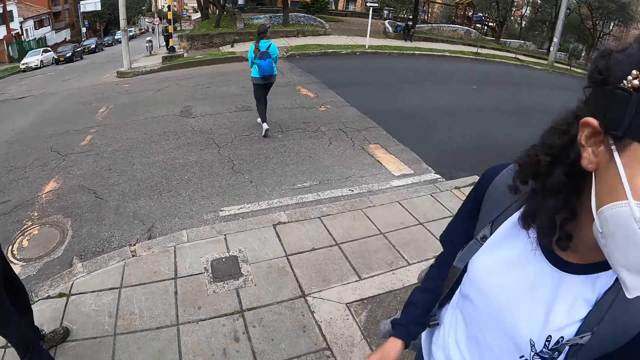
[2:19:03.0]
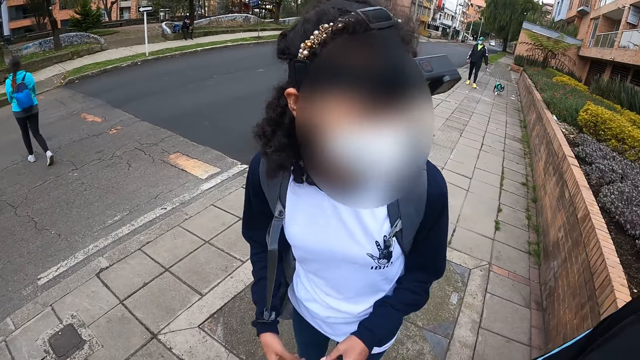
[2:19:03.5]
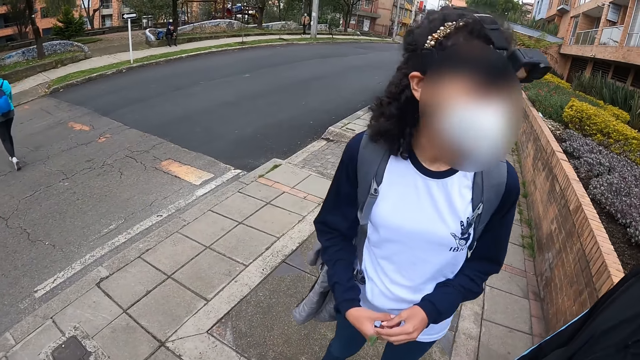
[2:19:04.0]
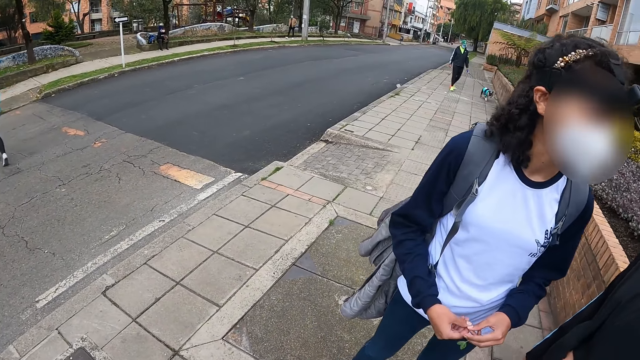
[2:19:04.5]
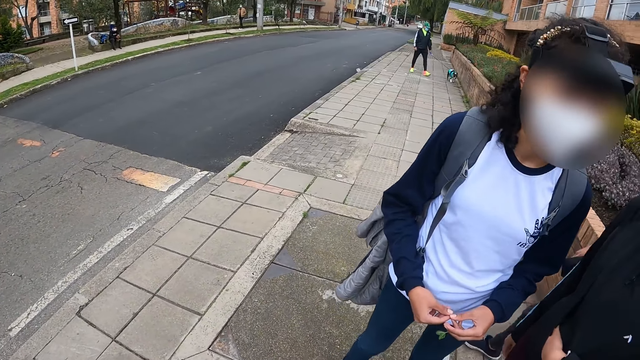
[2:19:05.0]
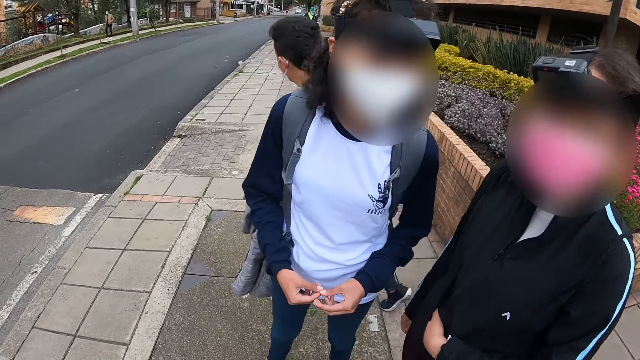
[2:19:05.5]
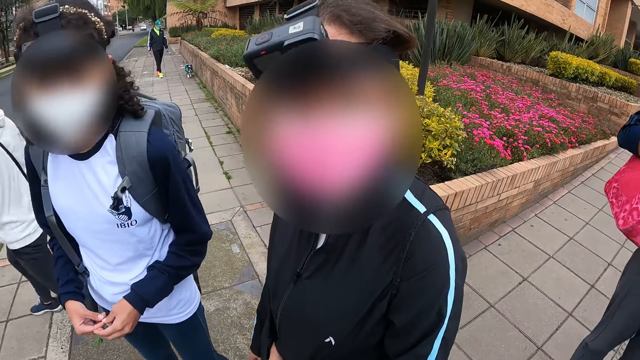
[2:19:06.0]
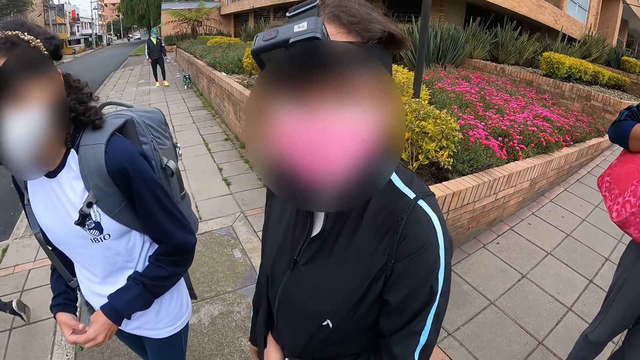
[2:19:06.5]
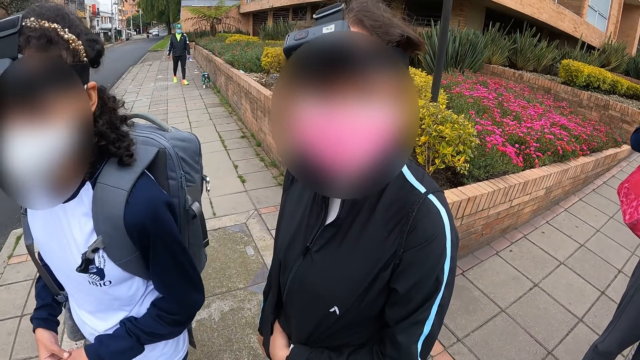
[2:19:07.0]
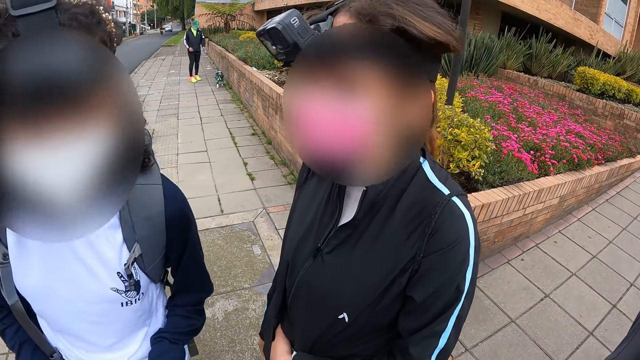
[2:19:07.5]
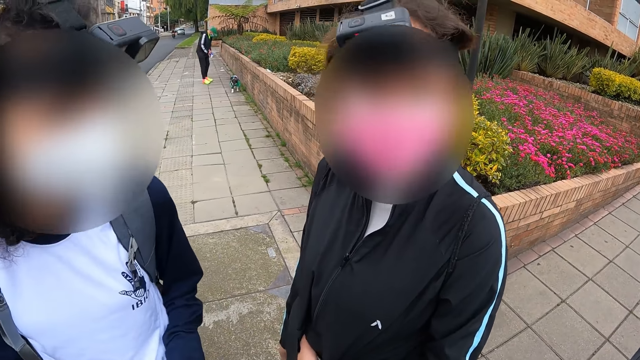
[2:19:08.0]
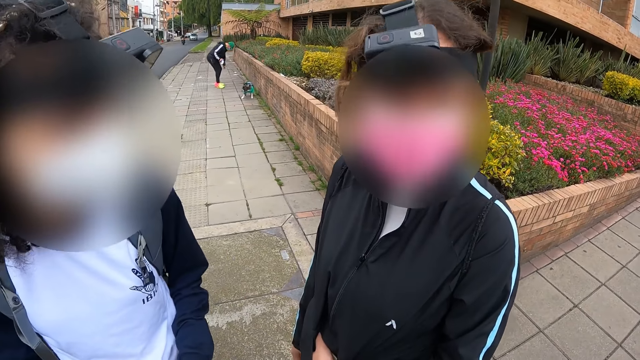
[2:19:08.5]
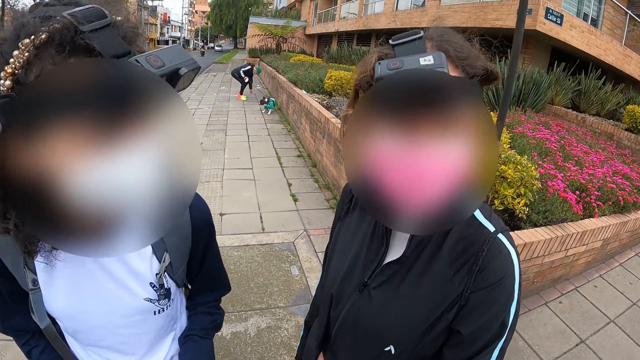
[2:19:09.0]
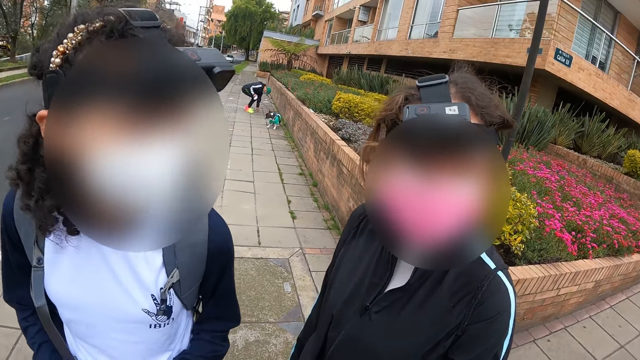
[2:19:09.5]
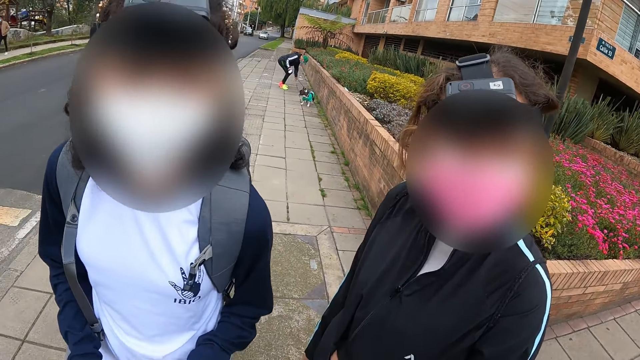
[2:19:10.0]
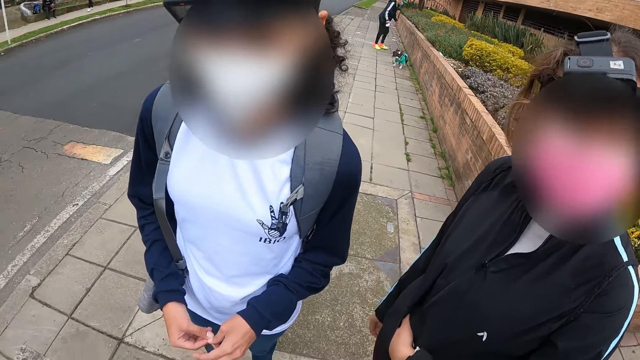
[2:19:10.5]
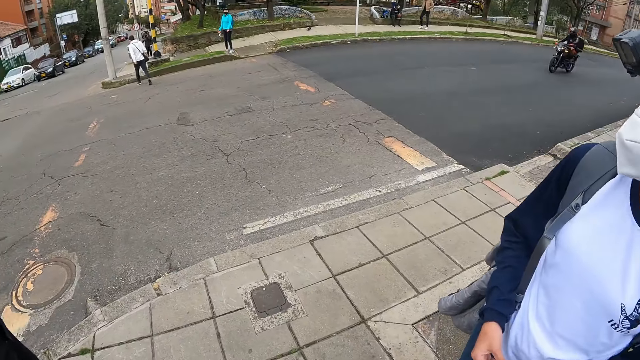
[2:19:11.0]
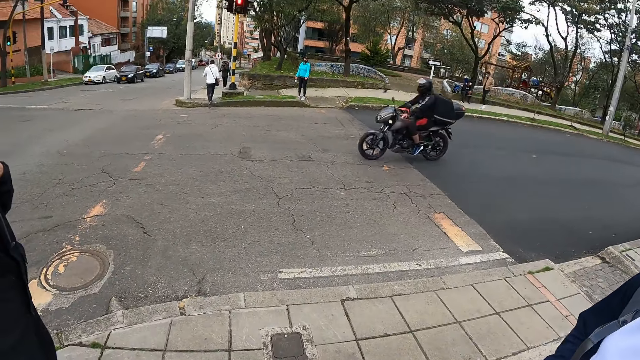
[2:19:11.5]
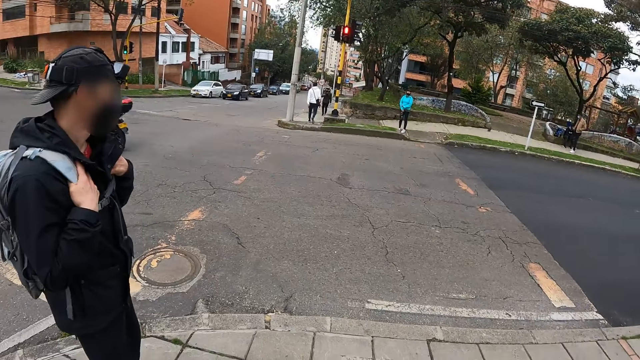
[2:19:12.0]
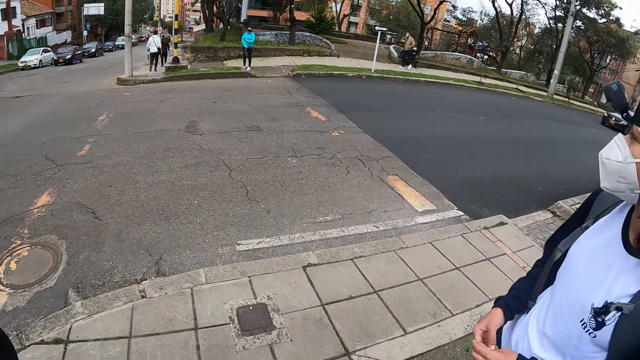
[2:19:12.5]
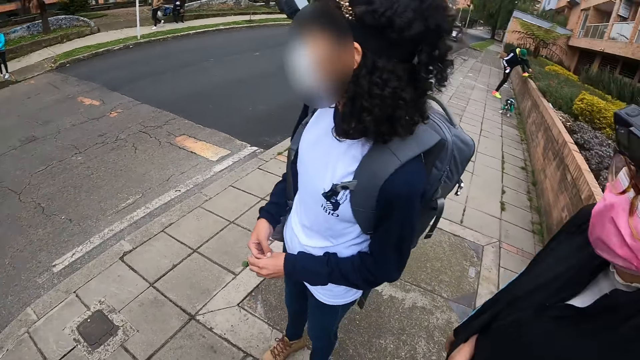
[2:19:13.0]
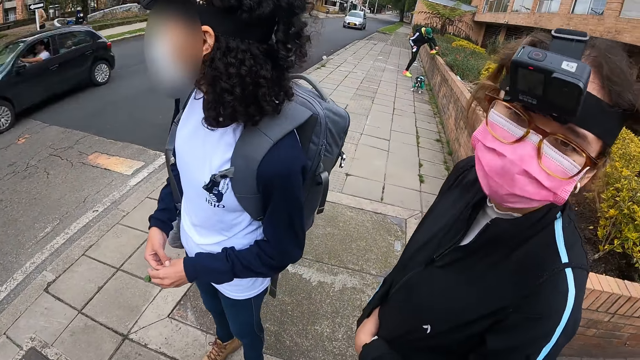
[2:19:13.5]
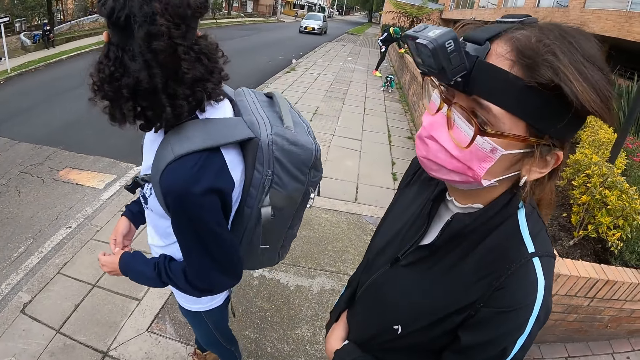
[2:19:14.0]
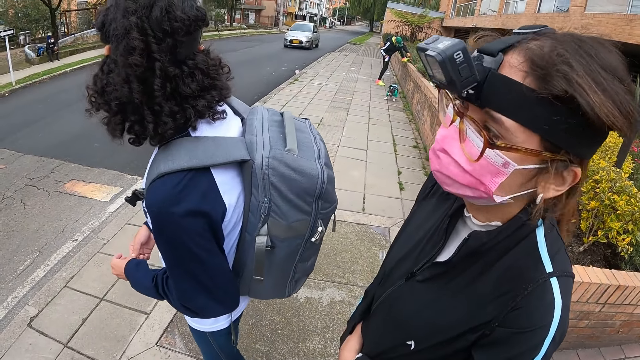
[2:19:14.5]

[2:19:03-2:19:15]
The camera wearer interacts with friends.

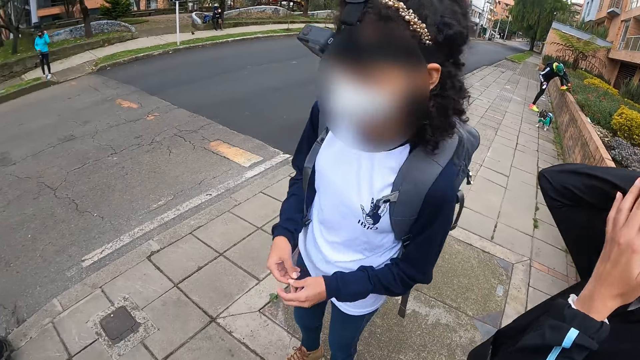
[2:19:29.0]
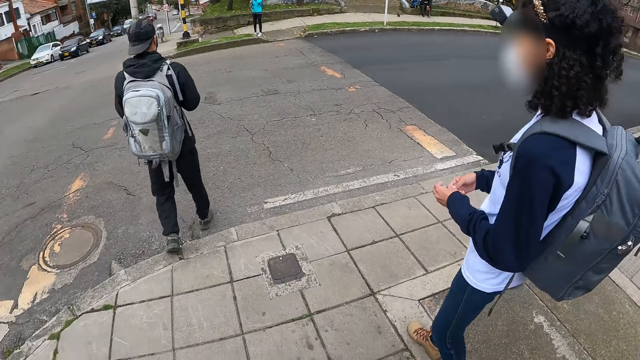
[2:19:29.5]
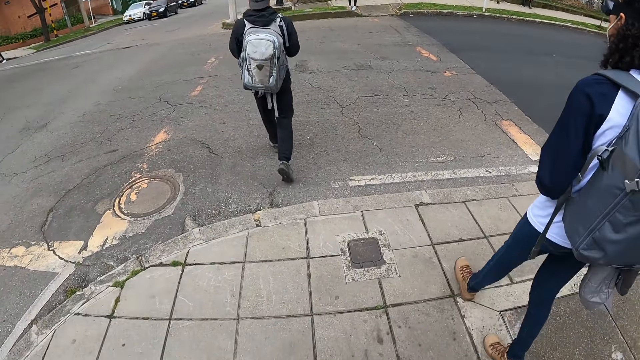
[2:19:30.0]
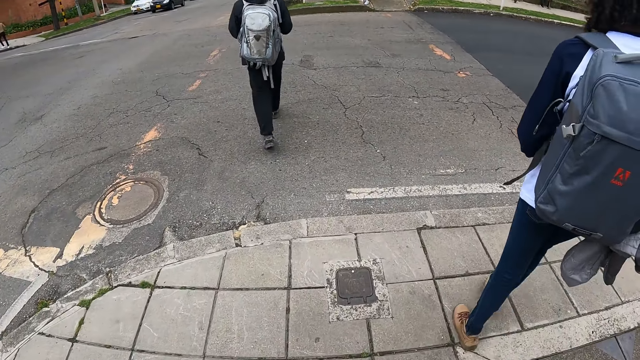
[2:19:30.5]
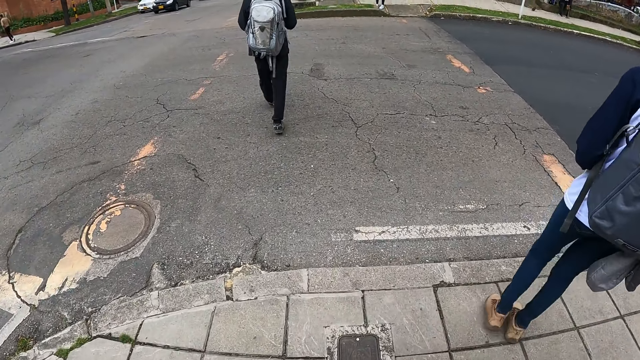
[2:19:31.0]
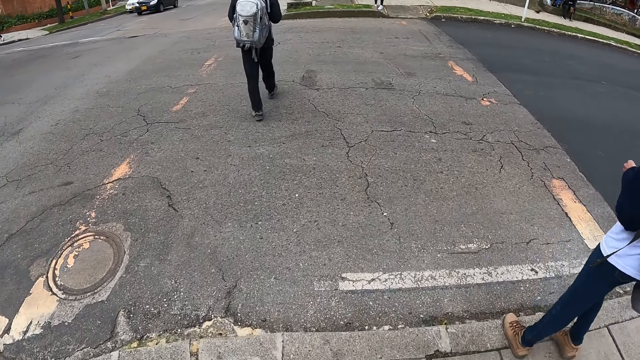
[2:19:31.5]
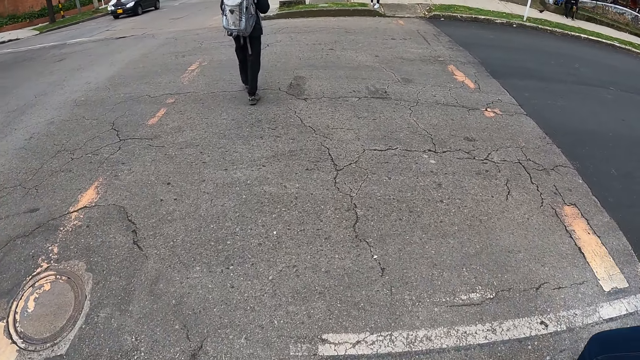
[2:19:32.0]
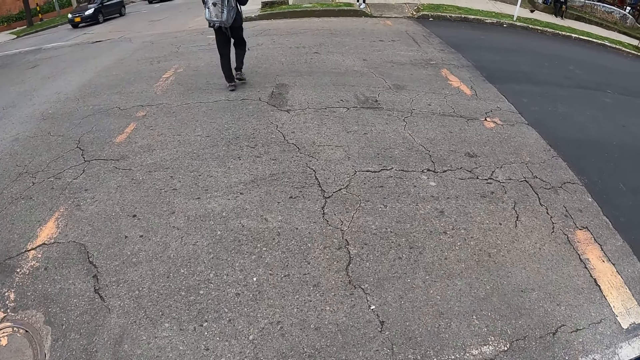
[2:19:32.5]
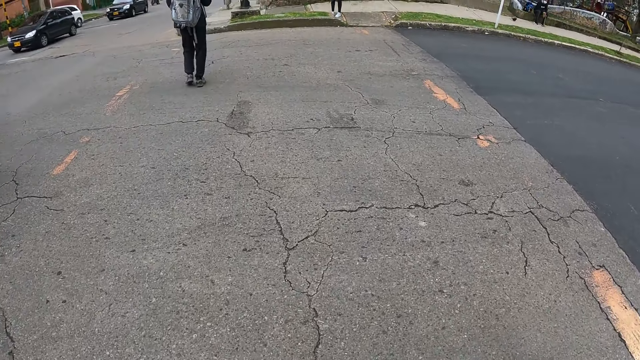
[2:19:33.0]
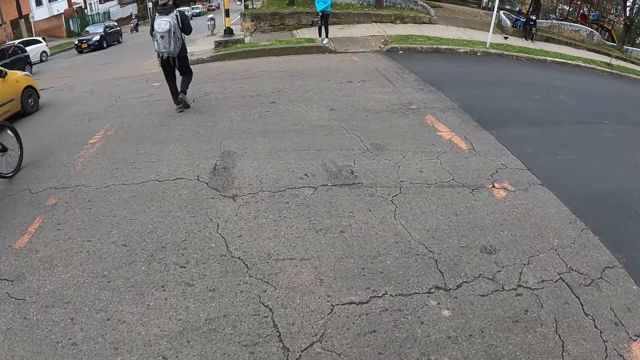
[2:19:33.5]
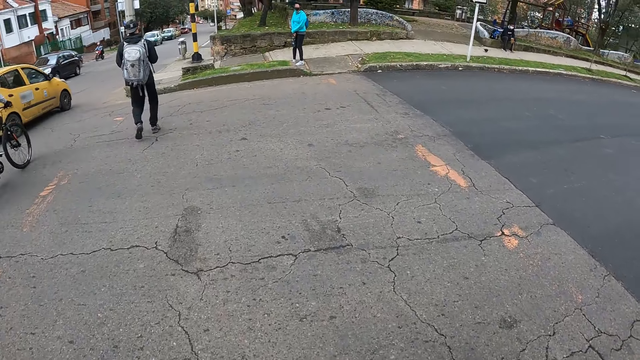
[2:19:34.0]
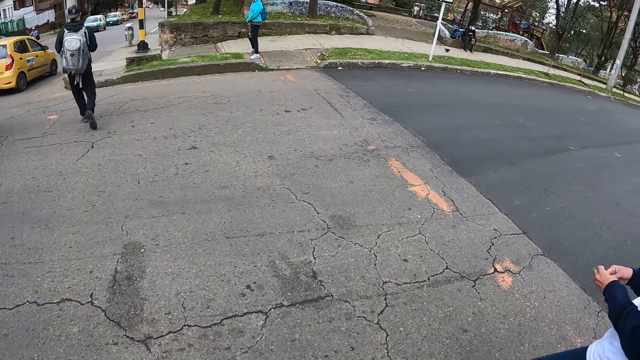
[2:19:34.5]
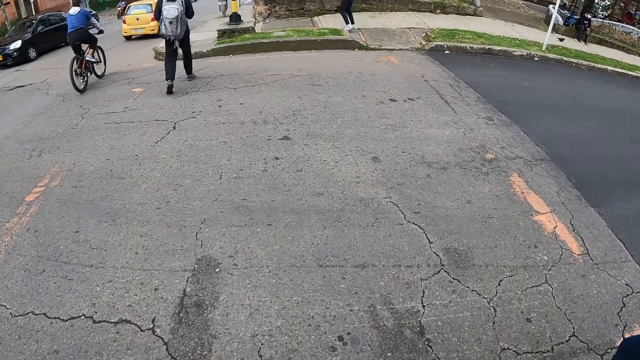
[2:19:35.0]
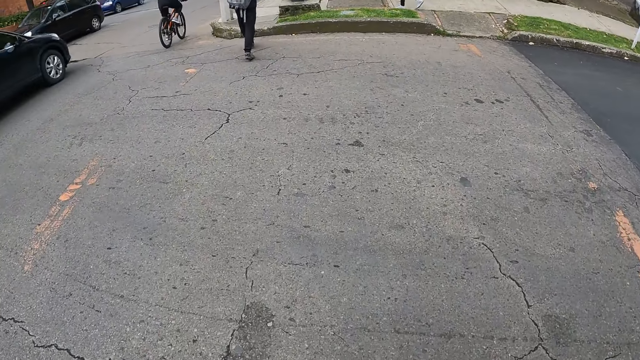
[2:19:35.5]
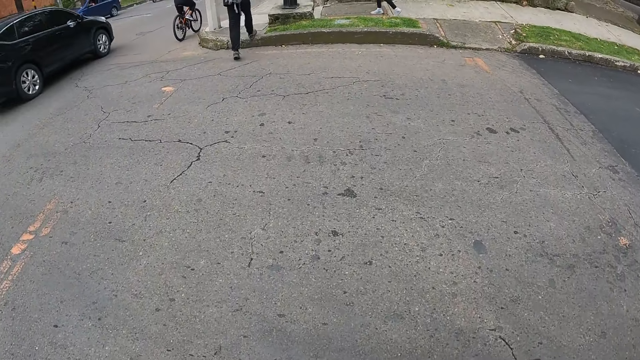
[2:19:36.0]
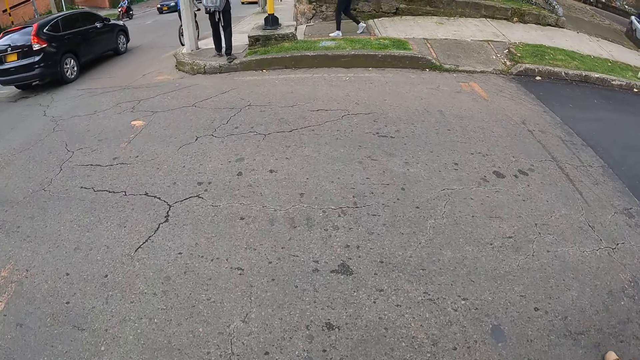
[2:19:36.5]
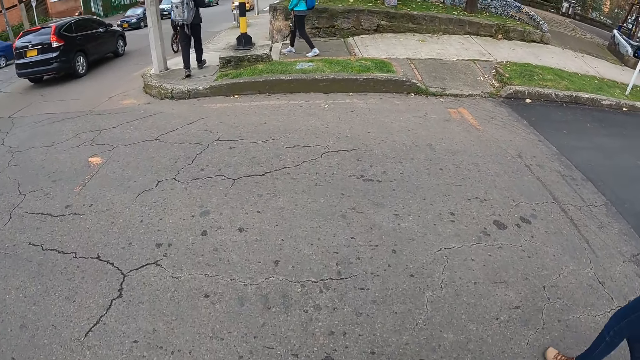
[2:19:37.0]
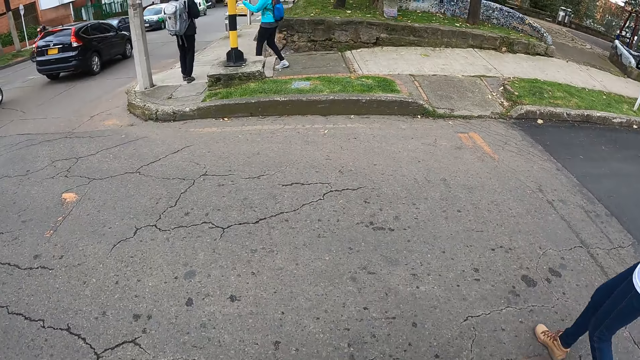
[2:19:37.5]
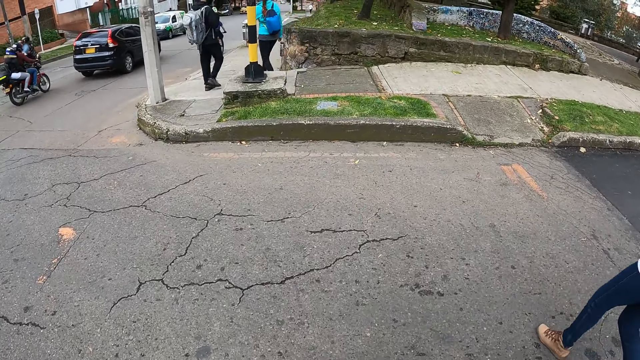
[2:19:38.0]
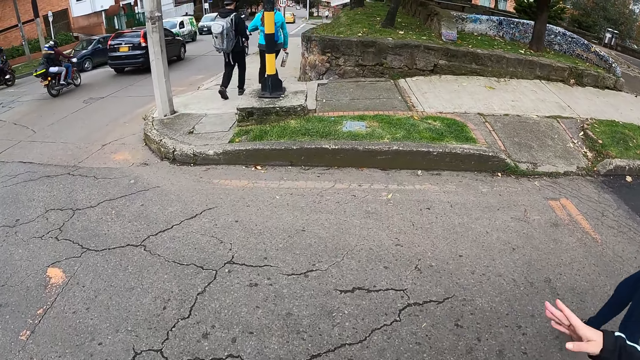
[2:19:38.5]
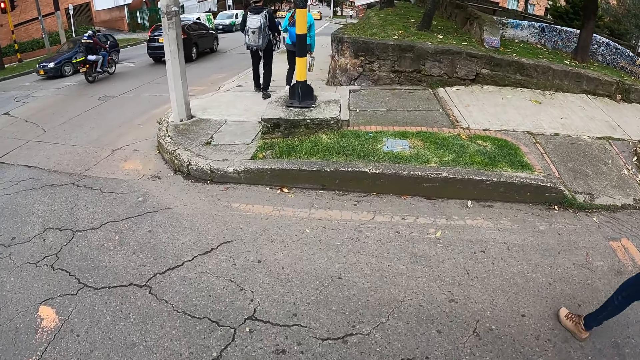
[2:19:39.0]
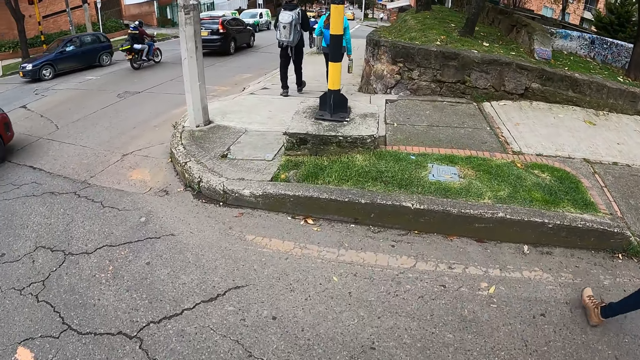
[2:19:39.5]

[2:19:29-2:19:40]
The camera wearer crosses to the other side of the road with the man.
